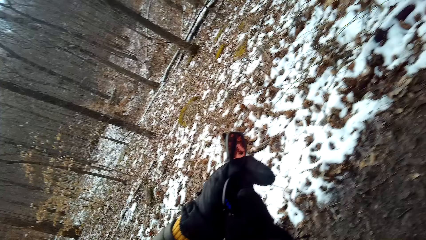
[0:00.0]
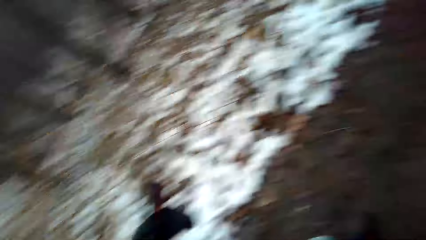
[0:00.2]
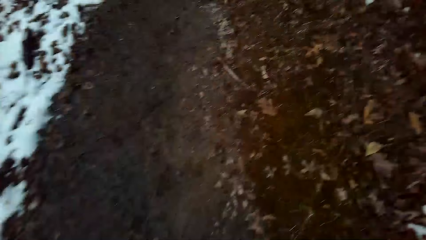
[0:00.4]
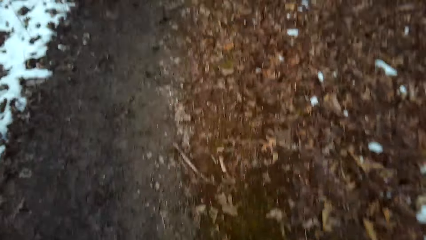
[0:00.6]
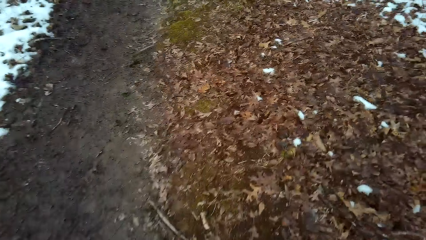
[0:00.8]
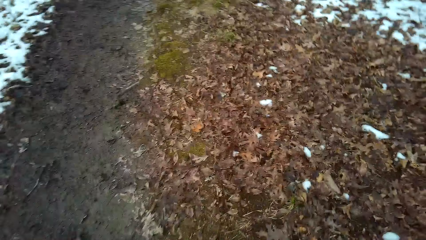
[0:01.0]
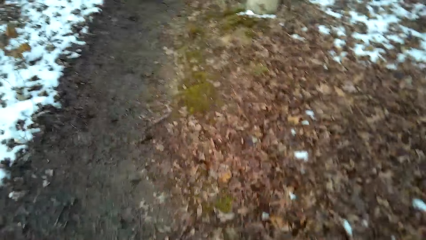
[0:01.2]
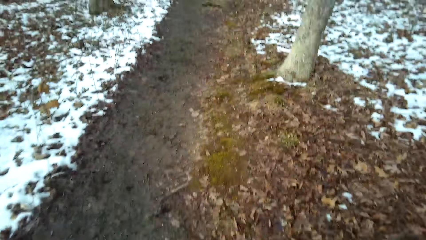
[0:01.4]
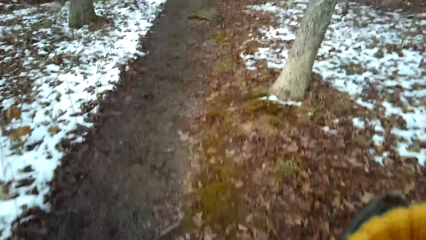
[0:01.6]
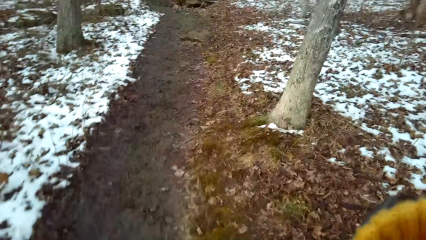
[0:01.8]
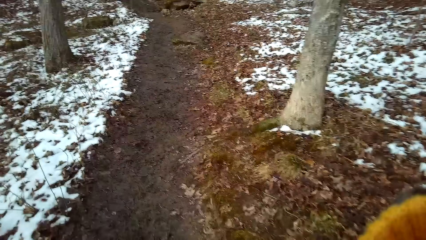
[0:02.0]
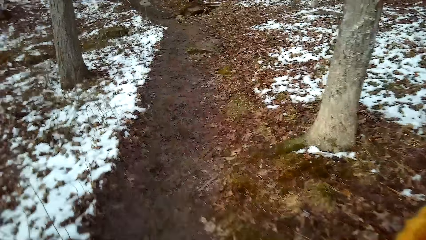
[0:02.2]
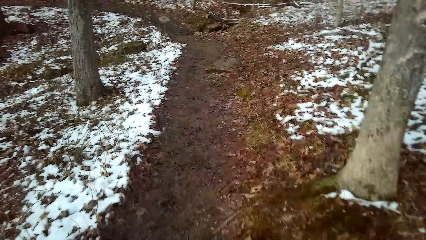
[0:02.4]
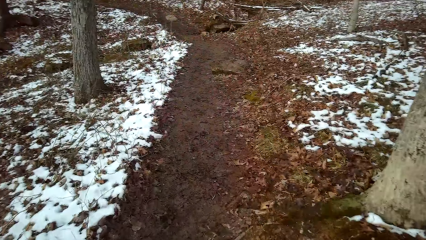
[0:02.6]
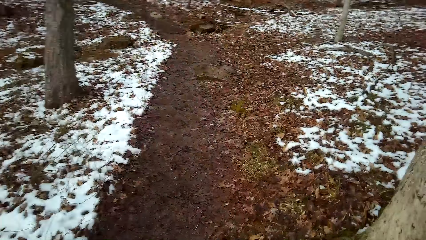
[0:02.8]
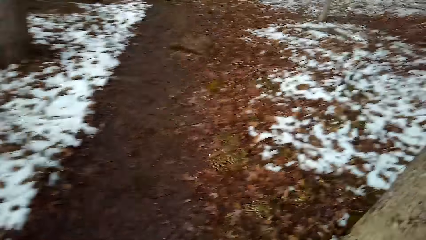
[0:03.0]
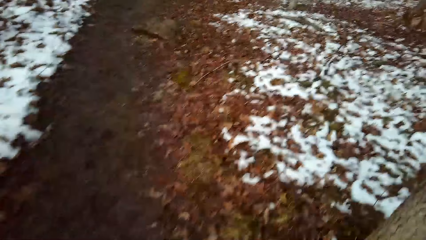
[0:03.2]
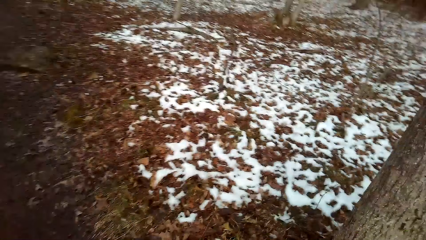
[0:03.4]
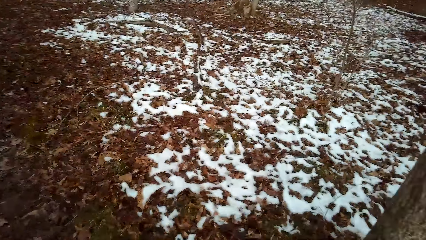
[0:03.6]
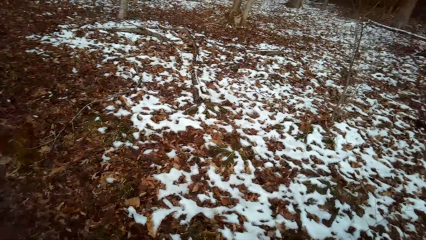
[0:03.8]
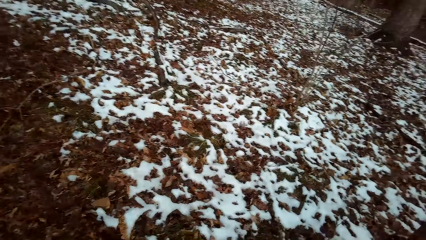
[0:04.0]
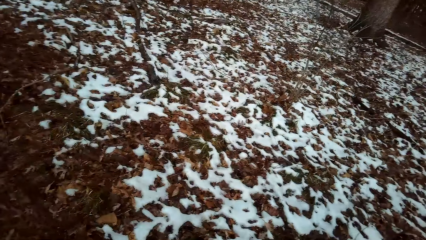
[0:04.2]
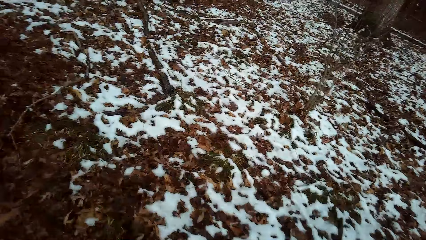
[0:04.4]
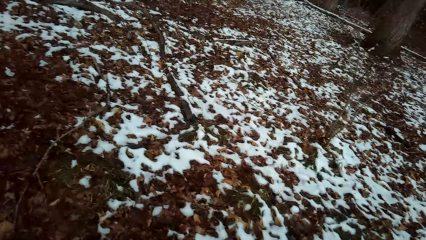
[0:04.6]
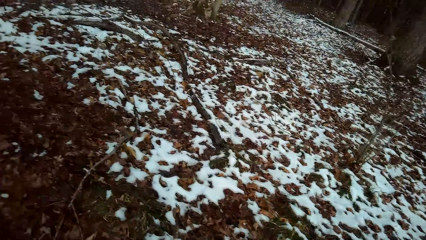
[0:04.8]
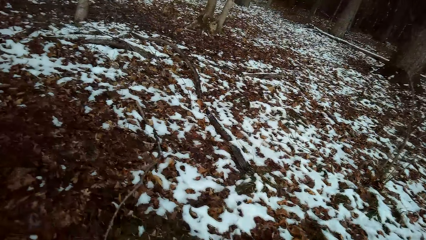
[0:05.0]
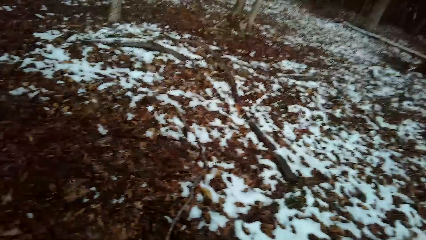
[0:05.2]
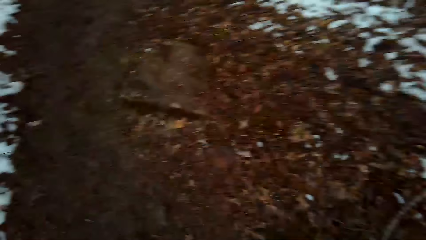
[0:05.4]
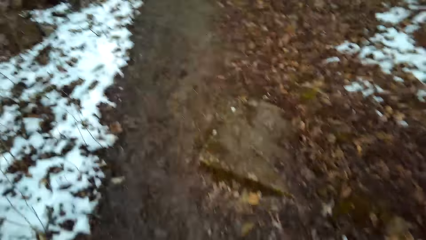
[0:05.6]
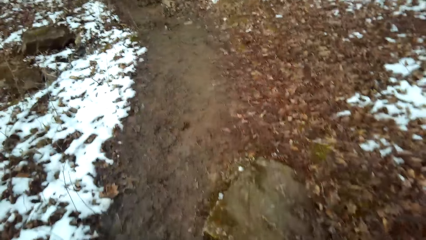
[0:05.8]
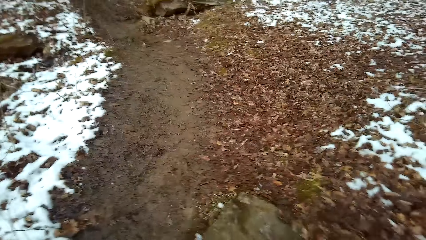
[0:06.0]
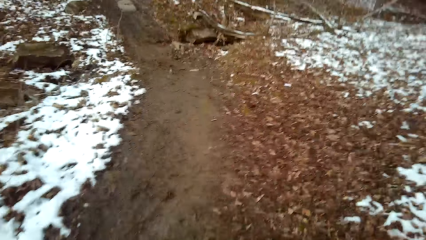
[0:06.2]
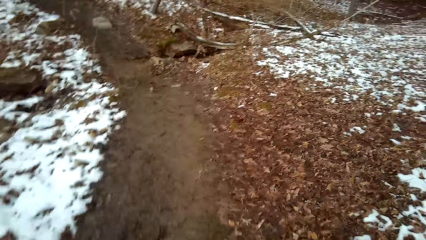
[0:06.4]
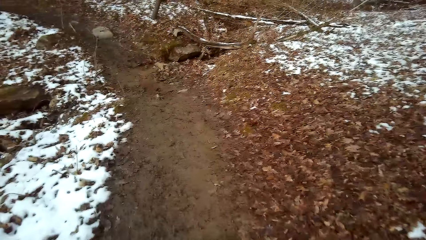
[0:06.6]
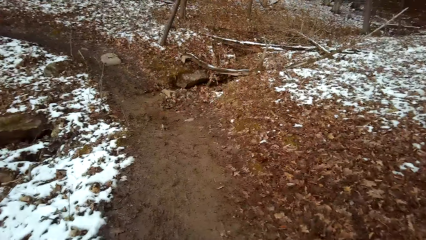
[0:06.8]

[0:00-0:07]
The camera wearer walks in the forest.

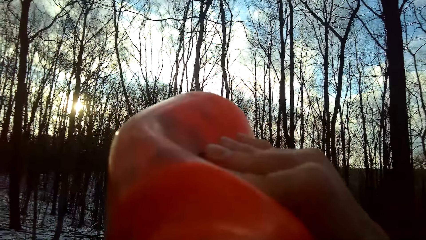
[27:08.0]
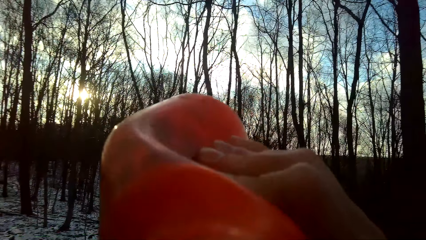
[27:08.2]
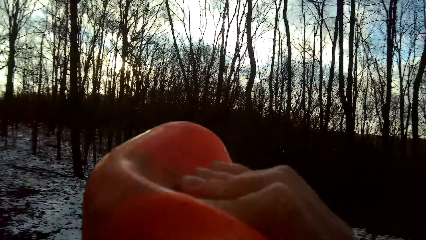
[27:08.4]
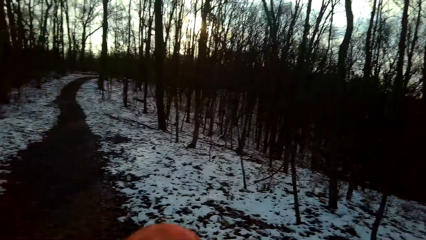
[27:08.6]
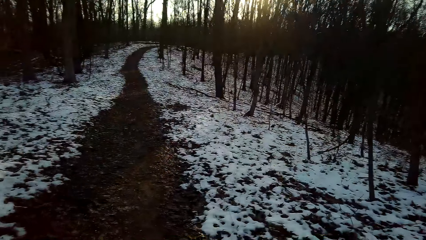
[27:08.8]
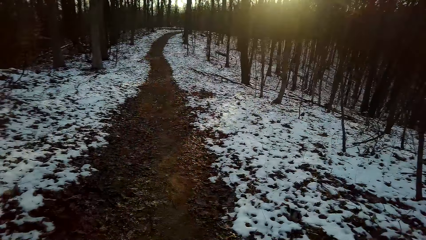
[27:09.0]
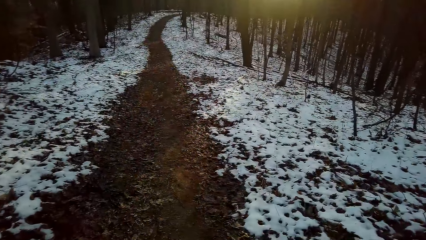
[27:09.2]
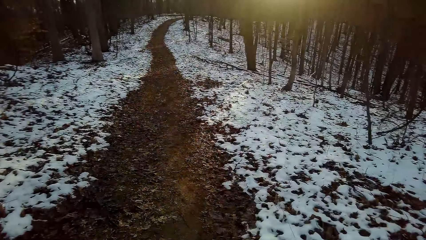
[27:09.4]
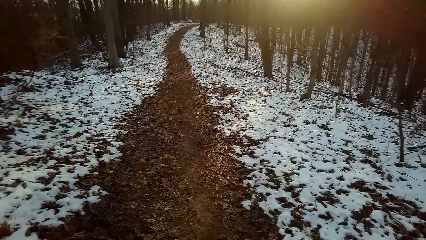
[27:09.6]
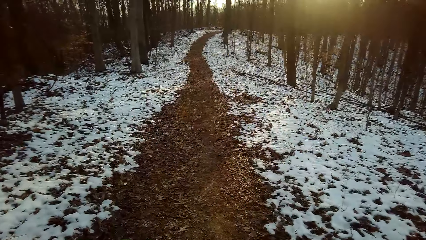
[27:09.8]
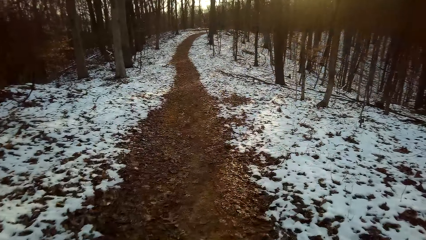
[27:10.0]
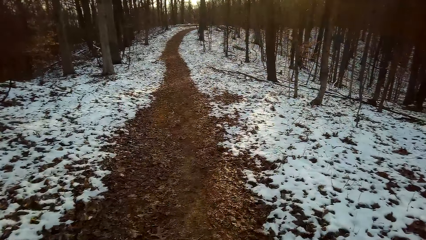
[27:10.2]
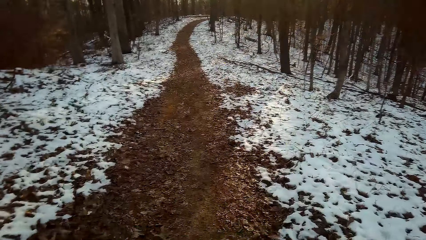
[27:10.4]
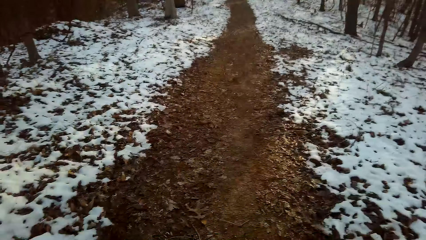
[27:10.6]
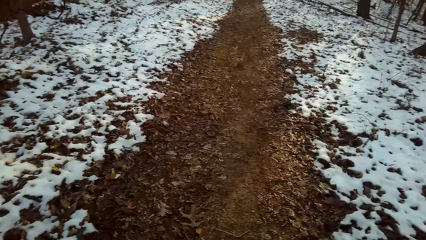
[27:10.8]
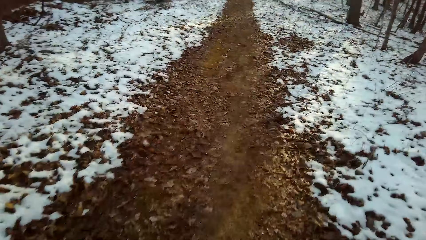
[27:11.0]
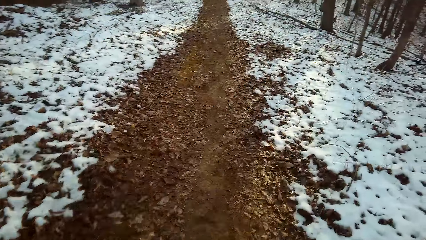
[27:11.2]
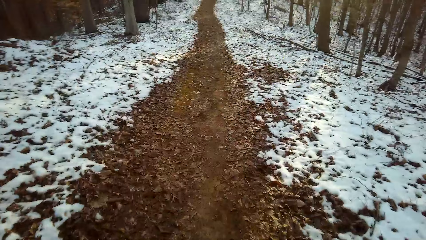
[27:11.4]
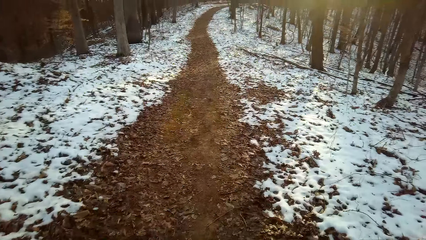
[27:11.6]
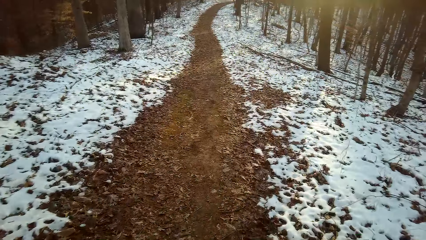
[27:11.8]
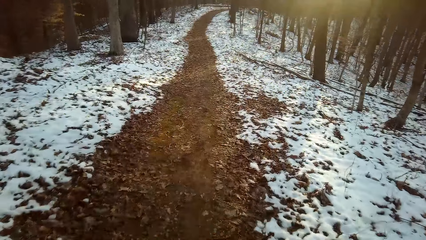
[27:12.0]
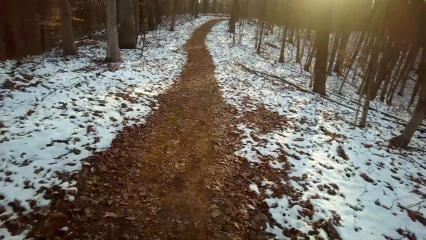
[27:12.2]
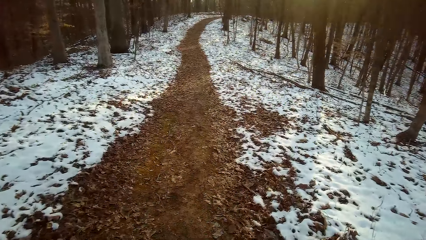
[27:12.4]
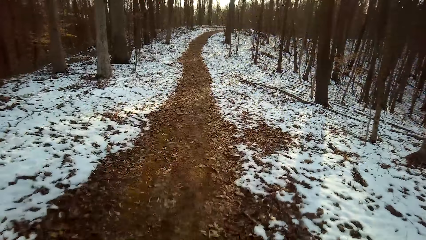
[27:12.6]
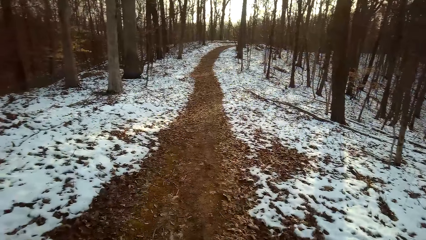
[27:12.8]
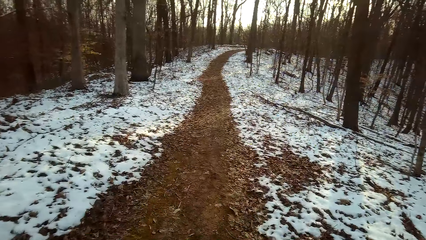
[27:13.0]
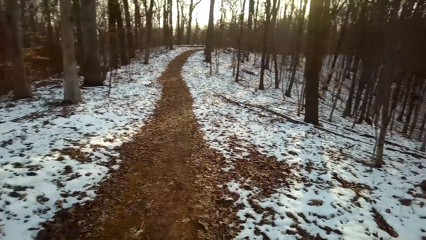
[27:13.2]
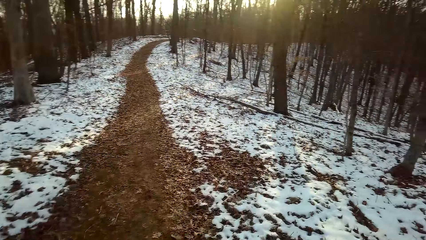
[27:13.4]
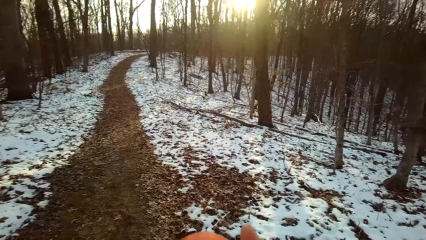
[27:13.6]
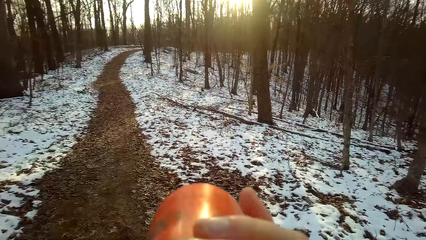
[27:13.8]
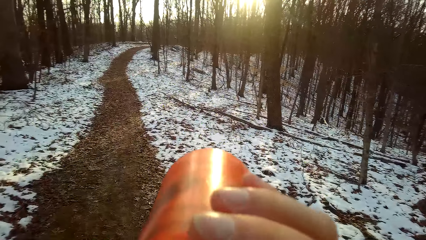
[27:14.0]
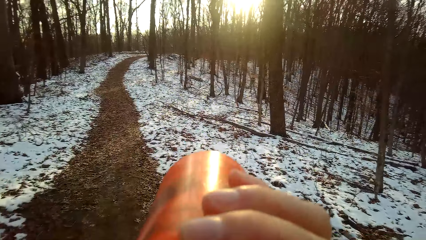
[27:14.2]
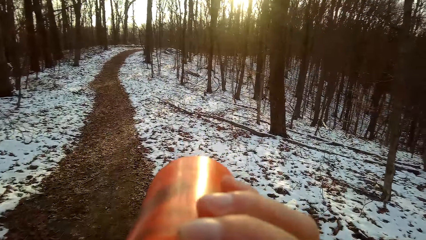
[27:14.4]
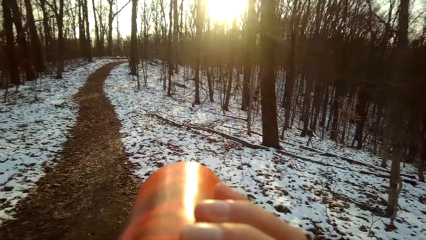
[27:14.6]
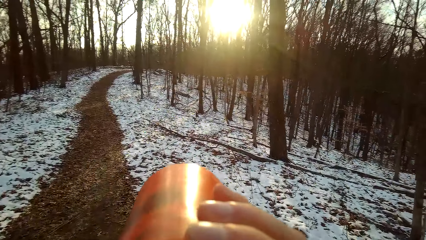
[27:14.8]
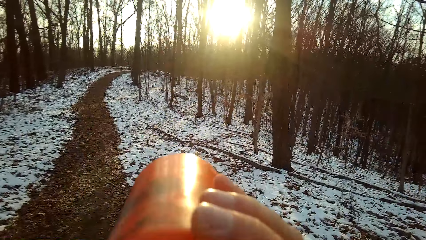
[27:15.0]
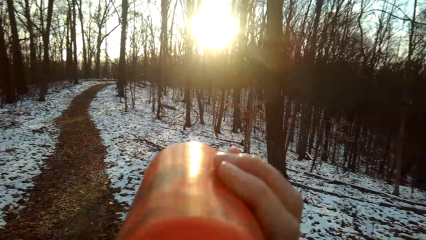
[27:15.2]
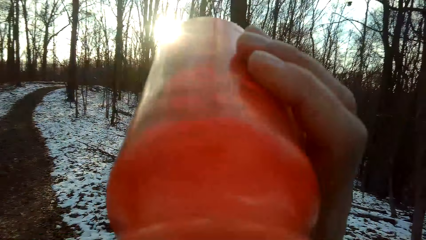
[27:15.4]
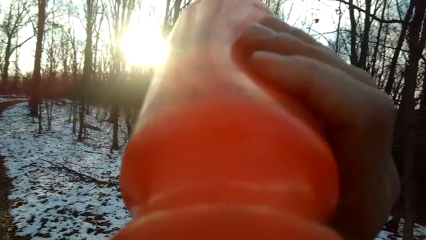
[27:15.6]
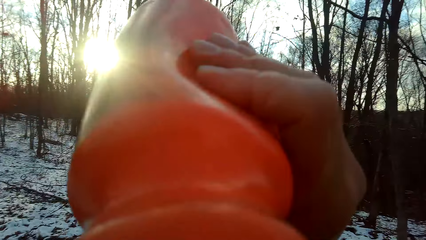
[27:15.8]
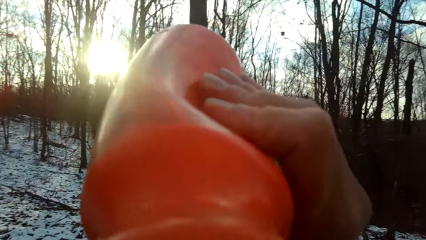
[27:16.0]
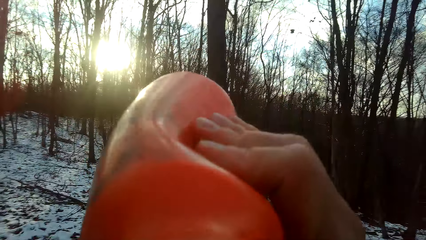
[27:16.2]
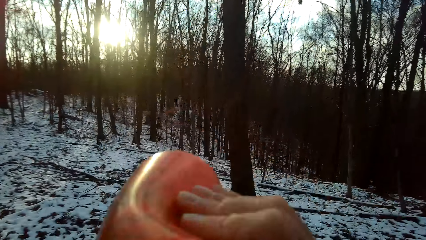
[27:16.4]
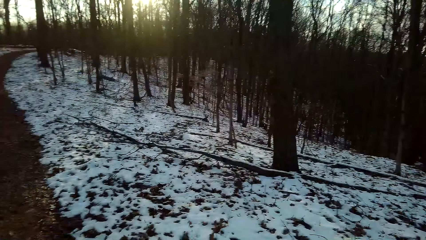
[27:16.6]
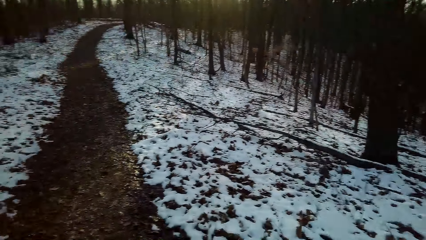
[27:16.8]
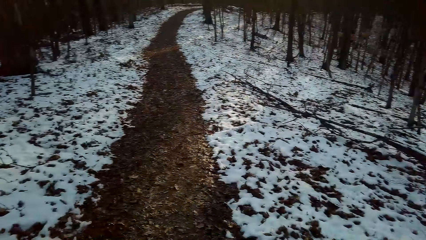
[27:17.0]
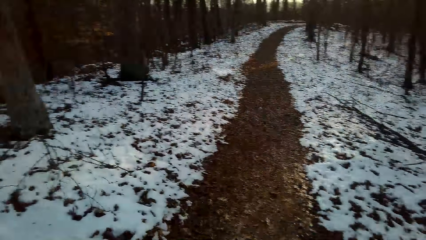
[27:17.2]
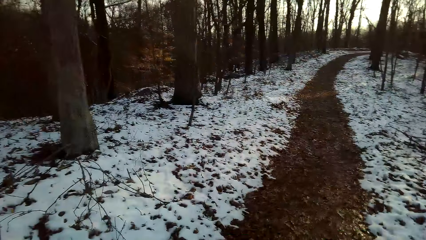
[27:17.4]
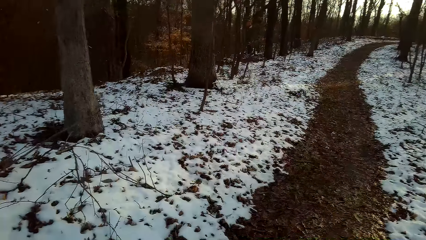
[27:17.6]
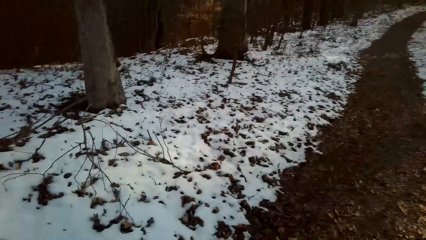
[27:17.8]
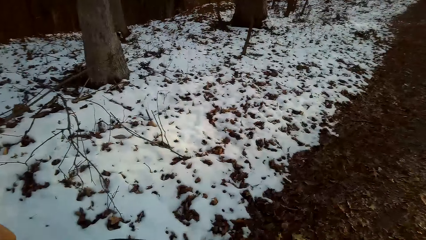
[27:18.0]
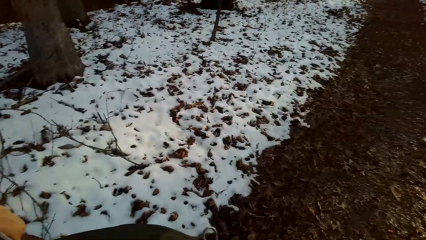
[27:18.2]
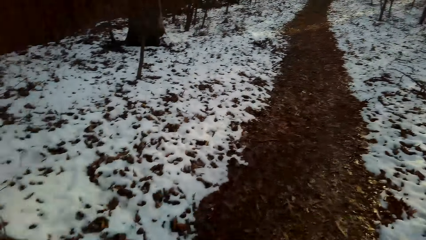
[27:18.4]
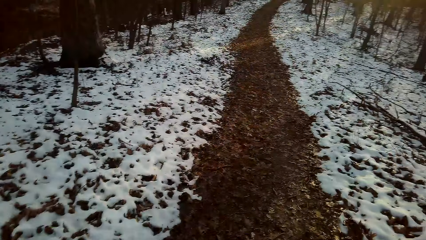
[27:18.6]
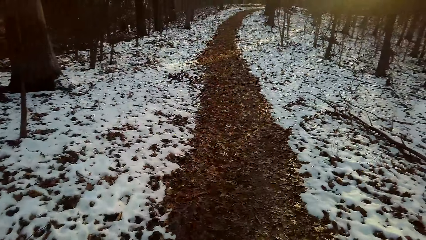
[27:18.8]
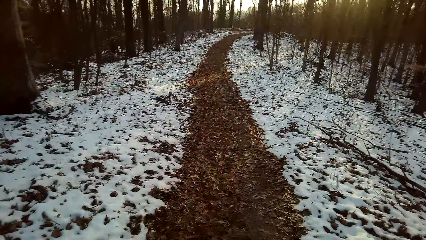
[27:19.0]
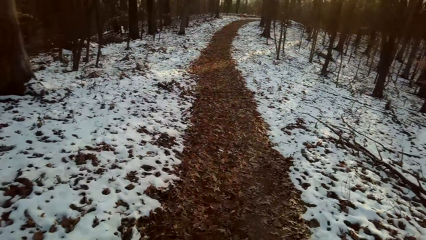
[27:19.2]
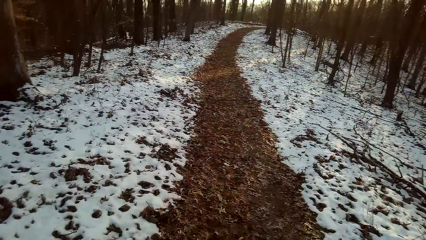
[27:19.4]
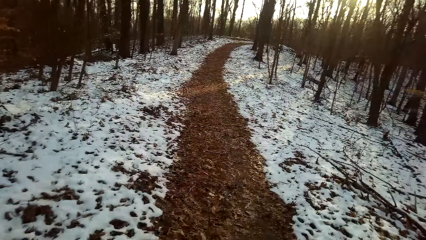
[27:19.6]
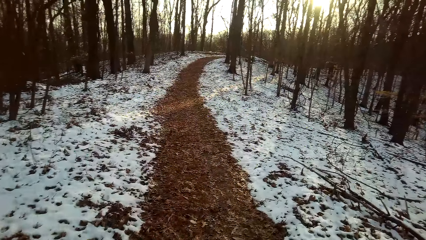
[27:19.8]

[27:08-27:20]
The camera wearer walks around. They drink water. They drink water again.
